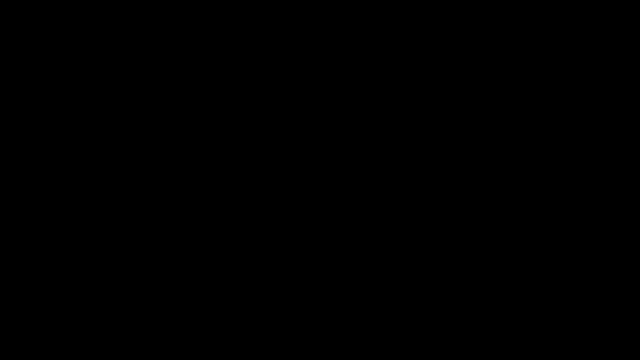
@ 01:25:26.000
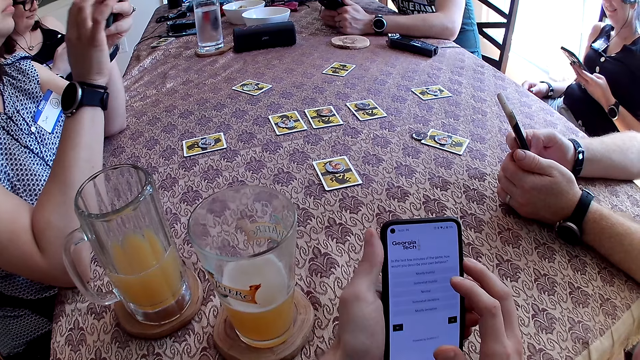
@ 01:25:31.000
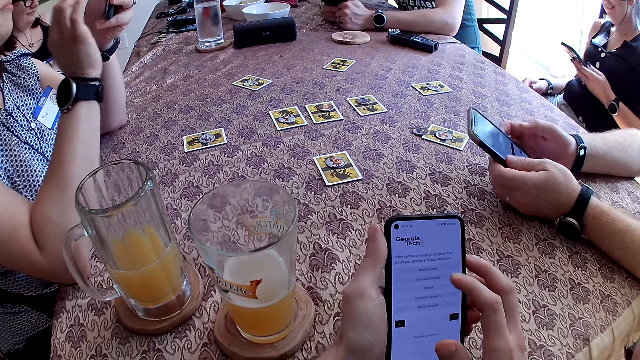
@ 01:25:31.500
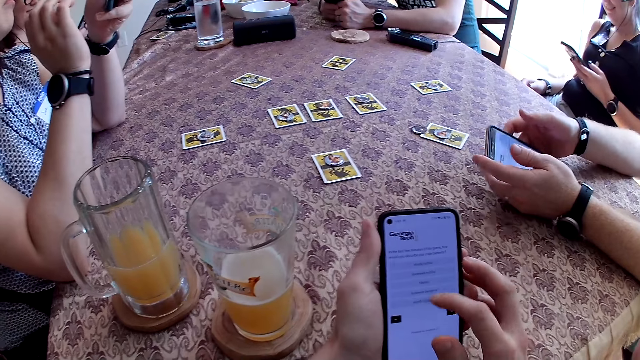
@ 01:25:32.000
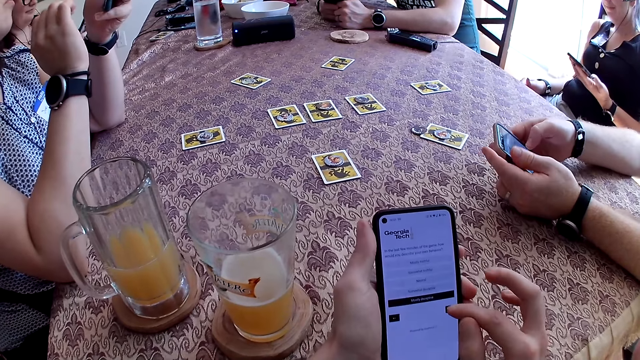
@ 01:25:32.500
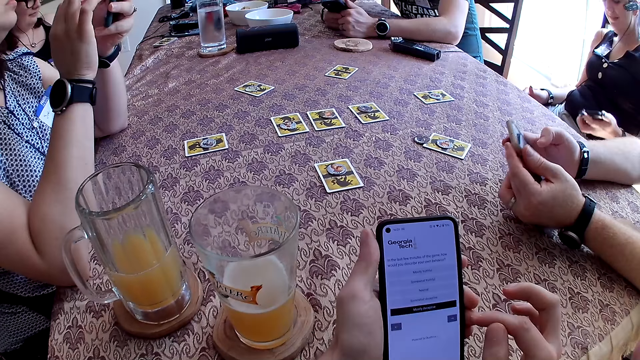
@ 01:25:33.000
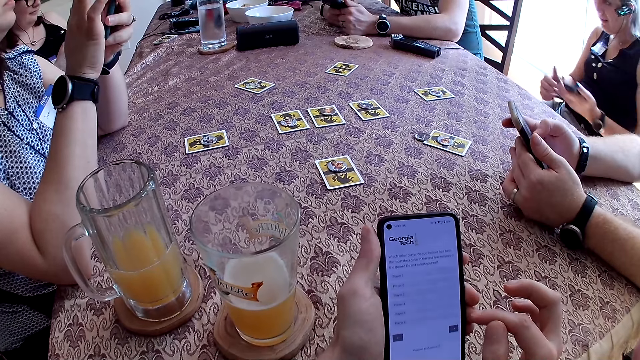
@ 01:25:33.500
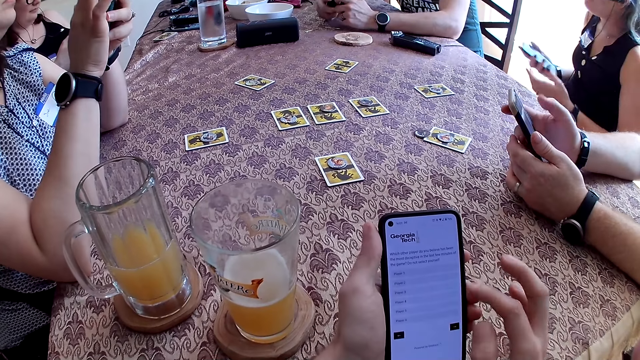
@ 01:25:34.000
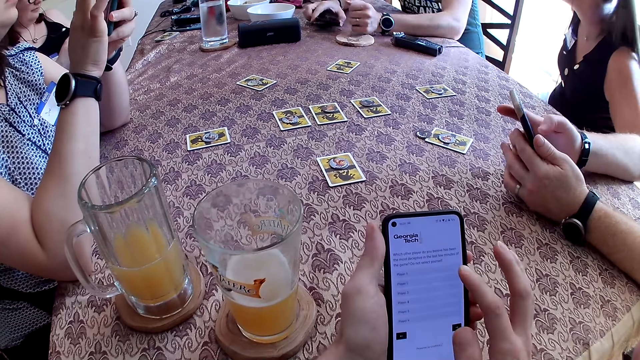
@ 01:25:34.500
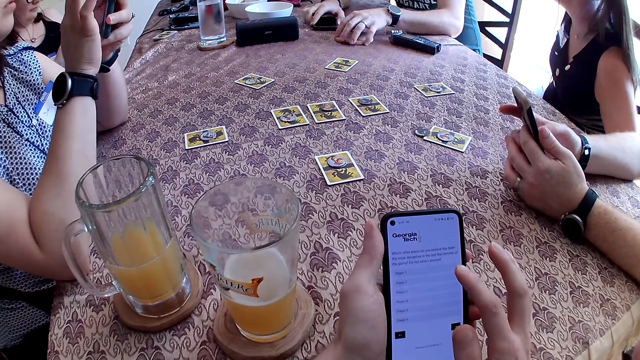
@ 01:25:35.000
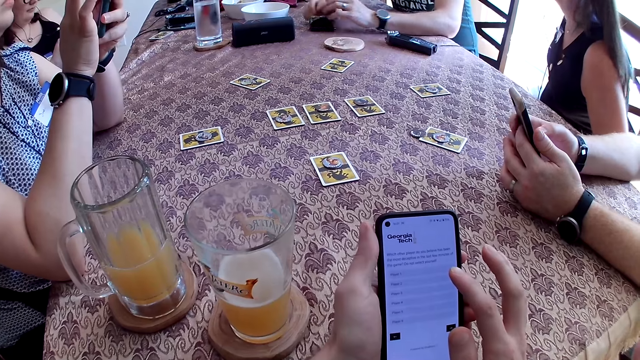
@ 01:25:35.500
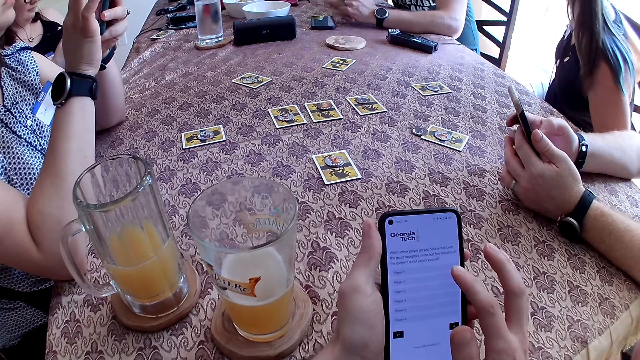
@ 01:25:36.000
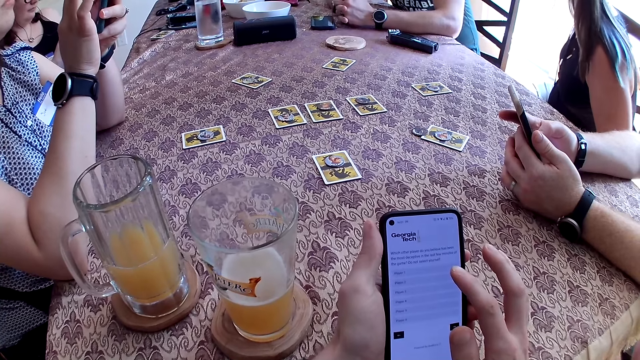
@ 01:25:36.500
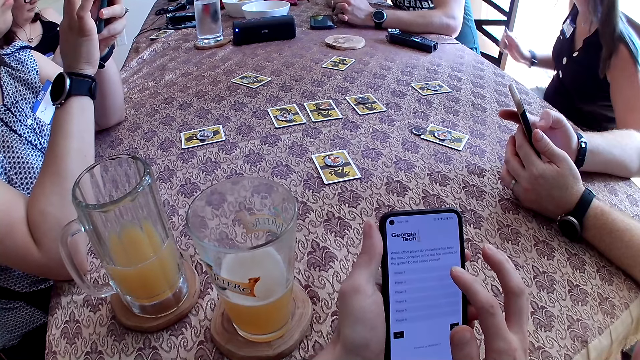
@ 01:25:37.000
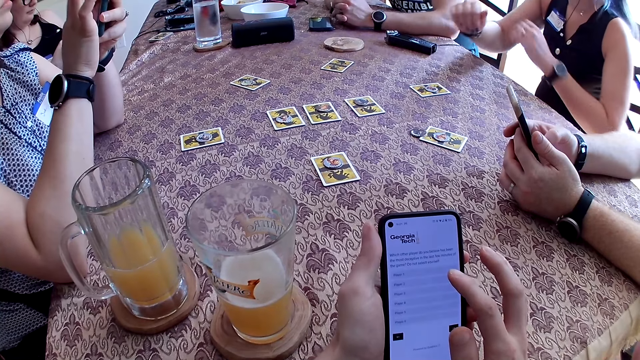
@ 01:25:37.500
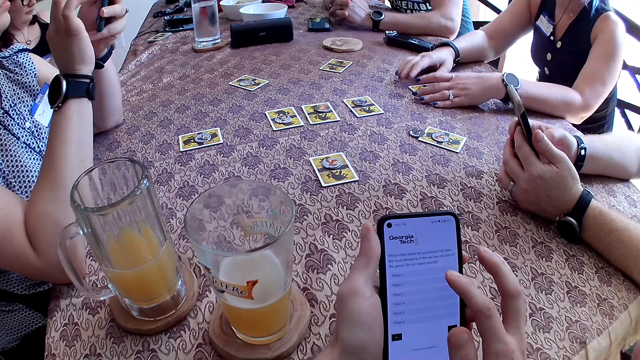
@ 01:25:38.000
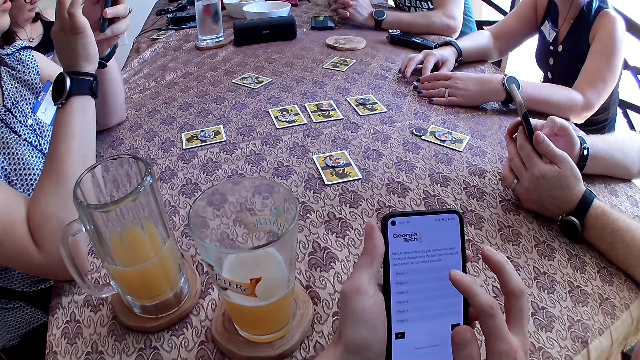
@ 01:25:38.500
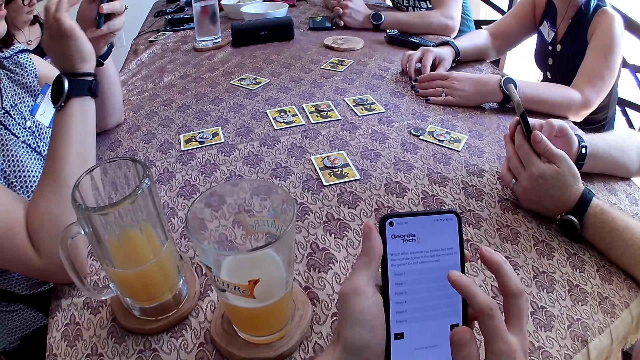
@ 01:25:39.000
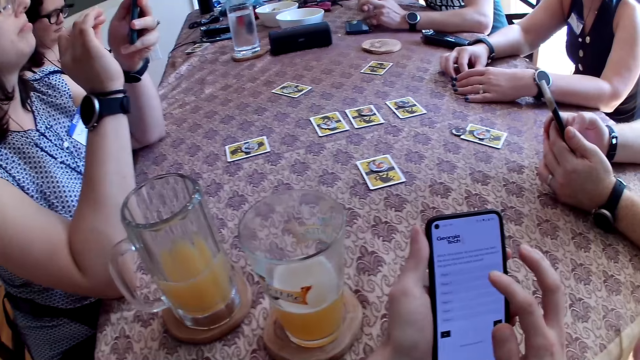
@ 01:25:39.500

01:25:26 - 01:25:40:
The camera wearer touches the phone screen. A woman passes her phone from her left hand to her right hand. A man puts his phone on the table with his right hand. The camera wearer swipes the phone with the right hand. The man pushes a coaster on the table with his left hand. The woman puts her two hands on the table.

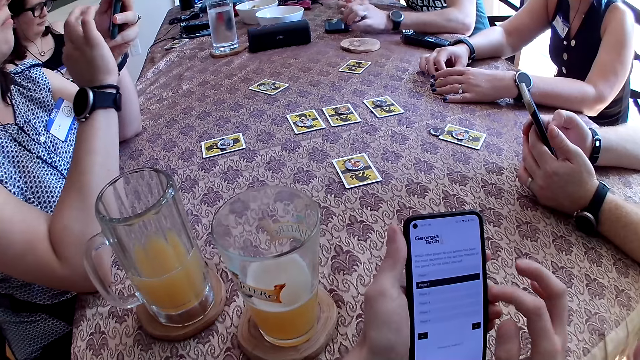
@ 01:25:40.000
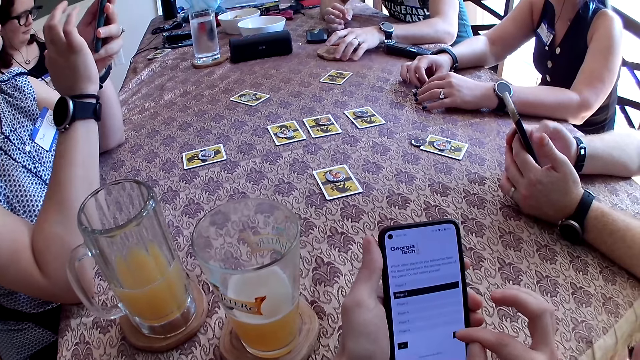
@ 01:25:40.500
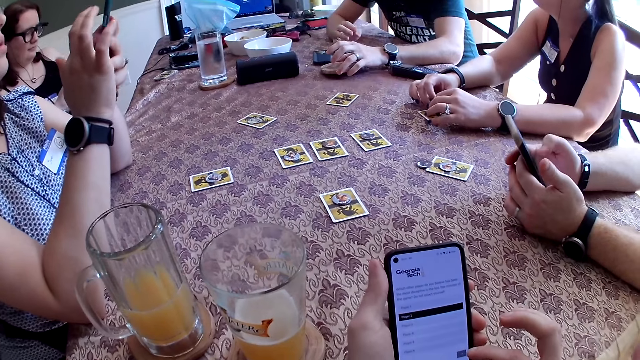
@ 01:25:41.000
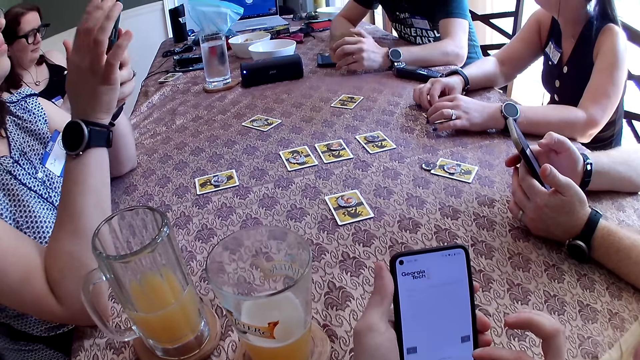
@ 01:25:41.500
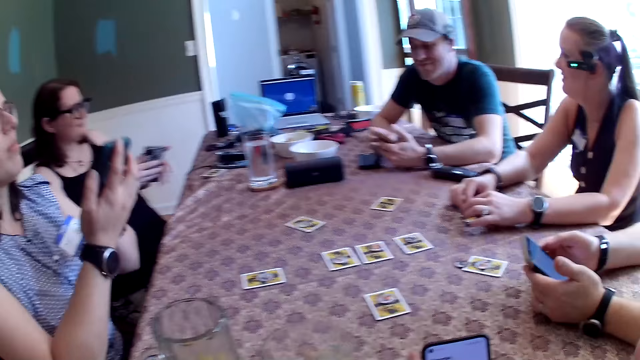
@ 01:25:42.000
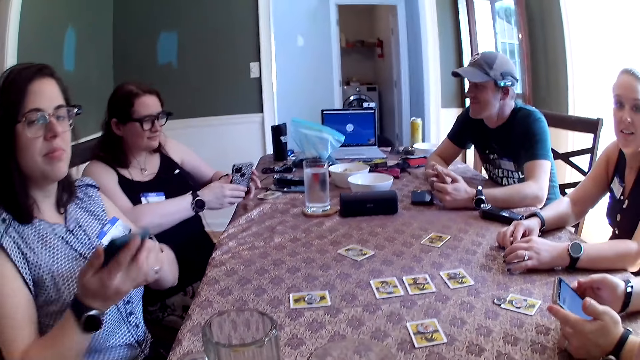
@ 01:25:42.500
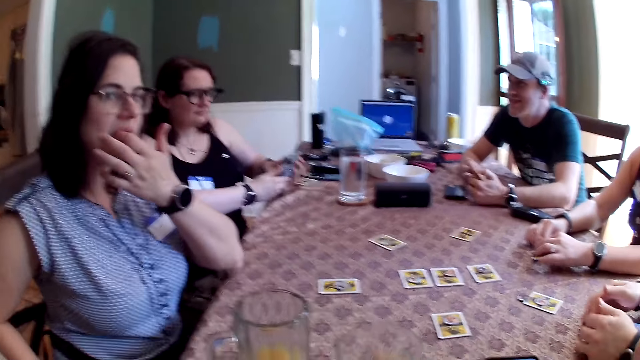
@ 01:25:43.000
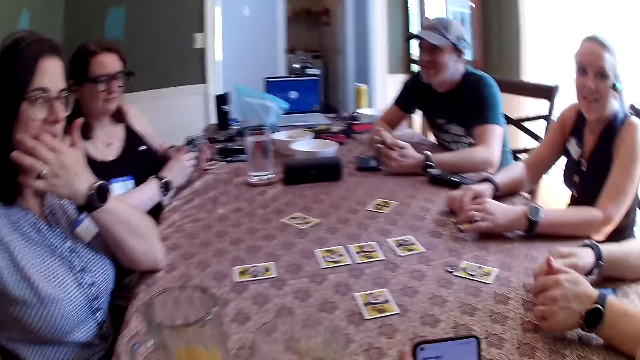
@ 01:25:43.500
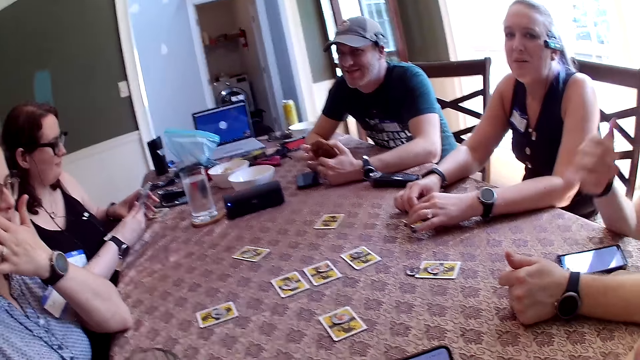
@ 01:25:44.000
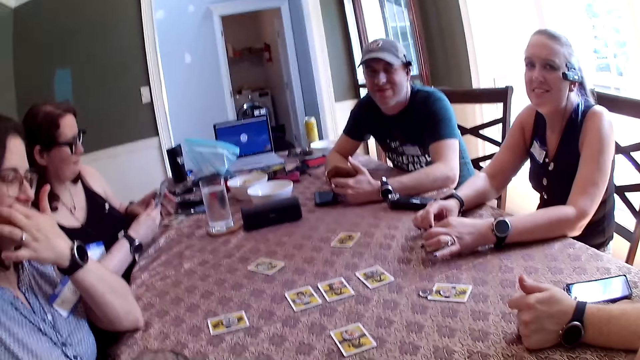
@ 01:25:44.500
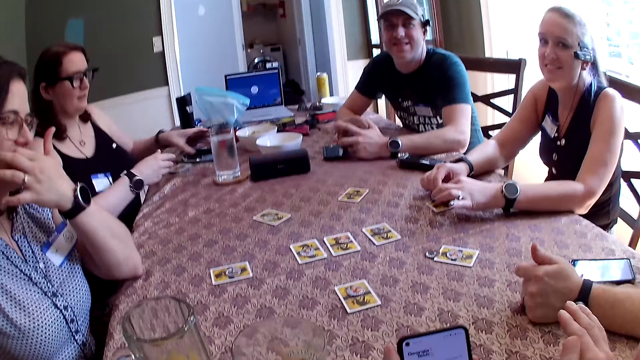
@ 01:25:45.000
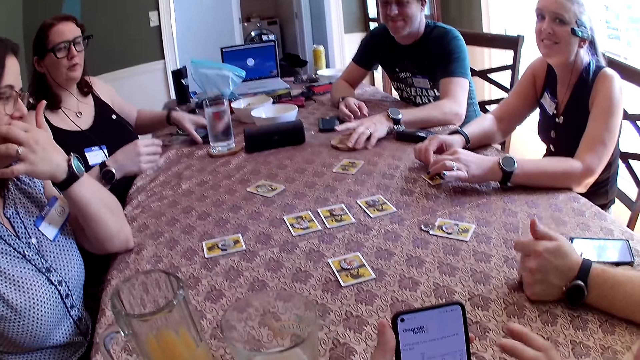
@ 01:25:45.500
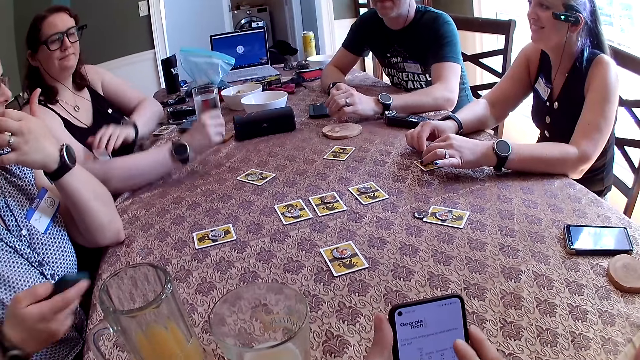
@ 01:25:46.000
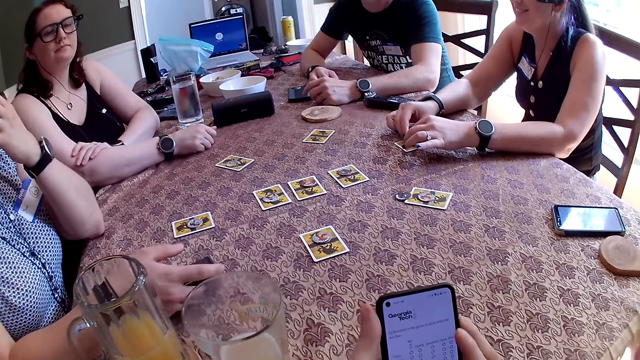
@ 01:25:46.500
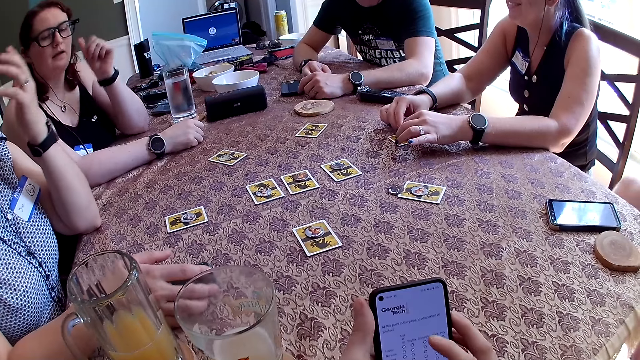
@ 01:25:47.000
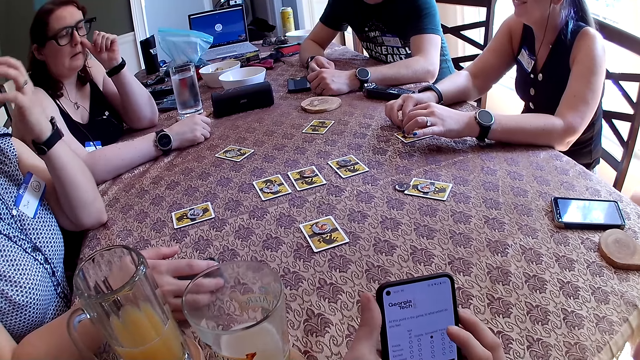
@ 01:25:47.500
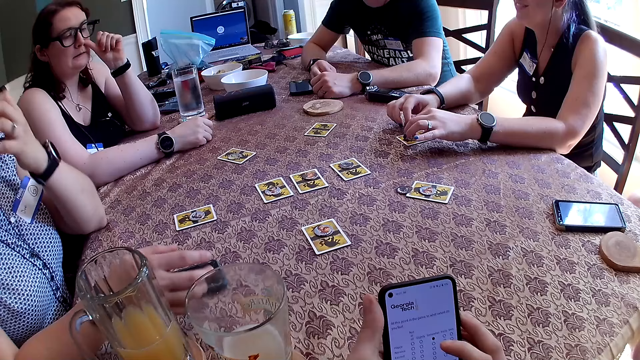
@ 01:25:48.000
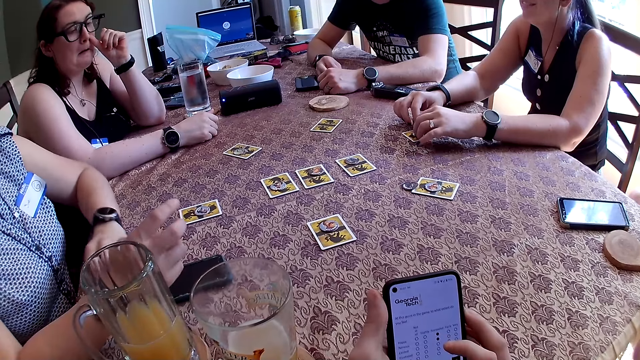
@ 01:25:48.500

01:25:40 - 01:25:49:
The man takes the coaster on the table with his left hand. The camera wearer touches the phone screen. The man holds the coaster with both hands. Another man puts his phone on the table with both hands. The camera wearer looks forward. A woman places her phone on the table with her left hand. The first man puts the coaster down on the table with his left hand. Another woman puts her phone down on the table with her right hand. Another woman taps on a card on the table with both hands. The camera wearer uses the phone.
